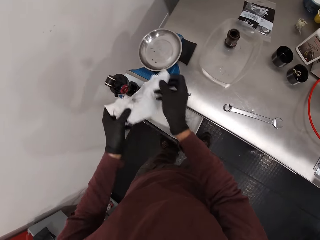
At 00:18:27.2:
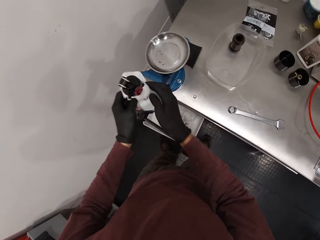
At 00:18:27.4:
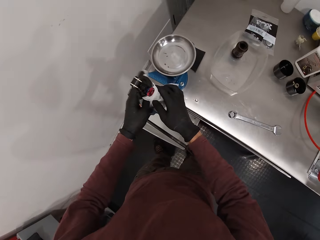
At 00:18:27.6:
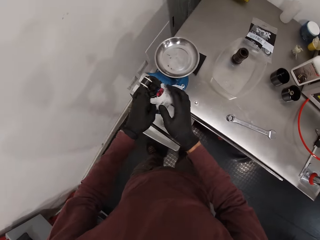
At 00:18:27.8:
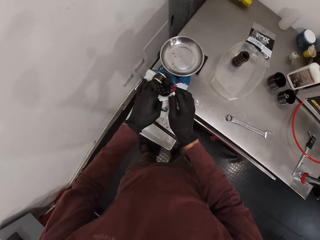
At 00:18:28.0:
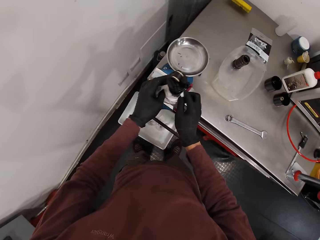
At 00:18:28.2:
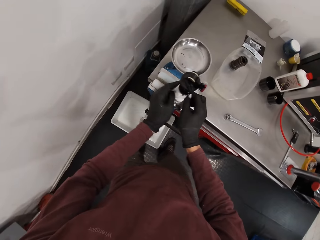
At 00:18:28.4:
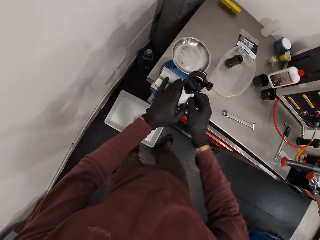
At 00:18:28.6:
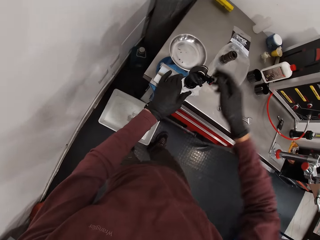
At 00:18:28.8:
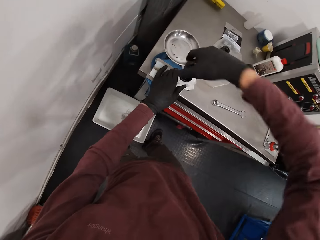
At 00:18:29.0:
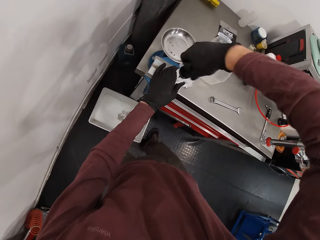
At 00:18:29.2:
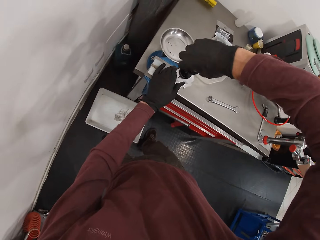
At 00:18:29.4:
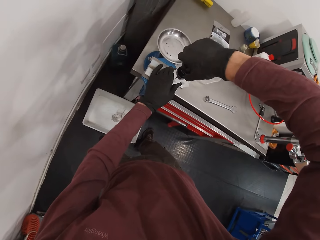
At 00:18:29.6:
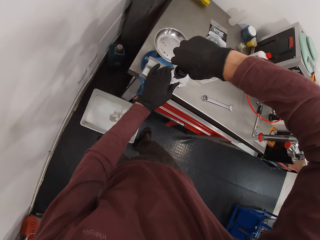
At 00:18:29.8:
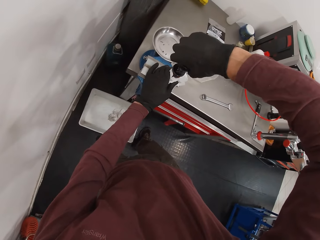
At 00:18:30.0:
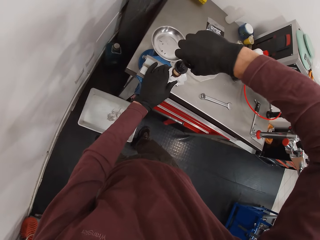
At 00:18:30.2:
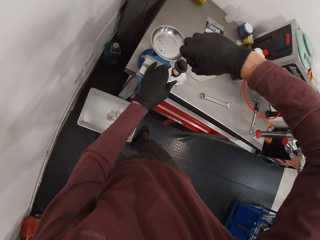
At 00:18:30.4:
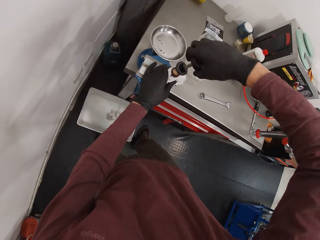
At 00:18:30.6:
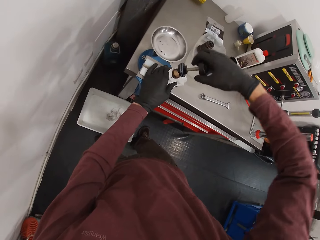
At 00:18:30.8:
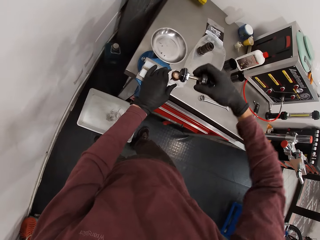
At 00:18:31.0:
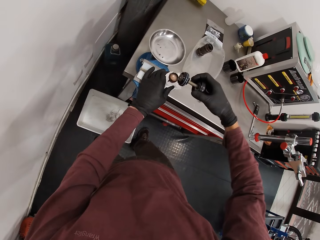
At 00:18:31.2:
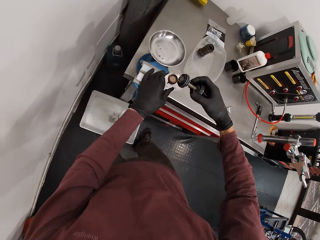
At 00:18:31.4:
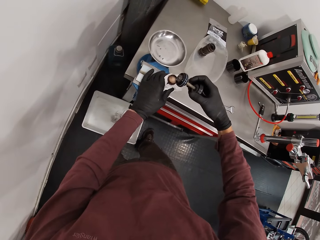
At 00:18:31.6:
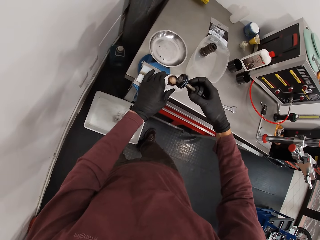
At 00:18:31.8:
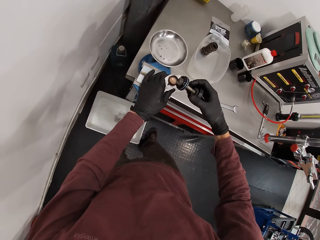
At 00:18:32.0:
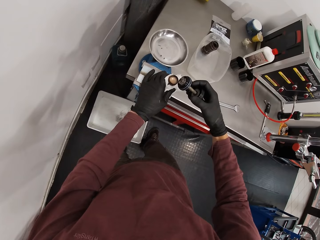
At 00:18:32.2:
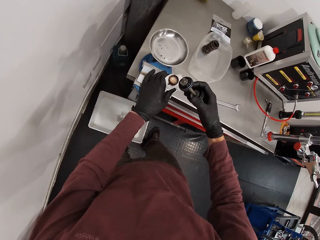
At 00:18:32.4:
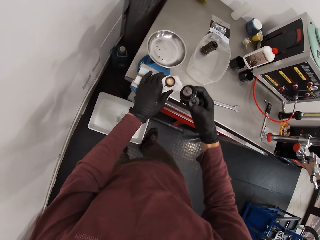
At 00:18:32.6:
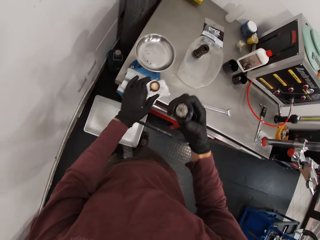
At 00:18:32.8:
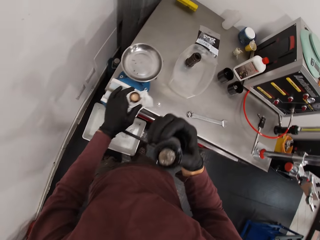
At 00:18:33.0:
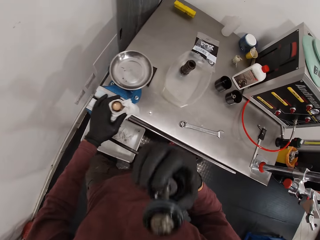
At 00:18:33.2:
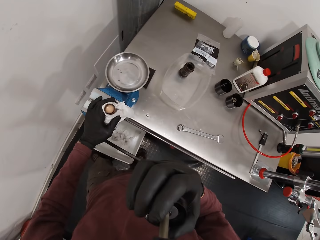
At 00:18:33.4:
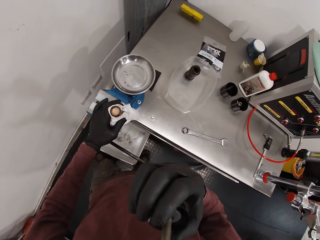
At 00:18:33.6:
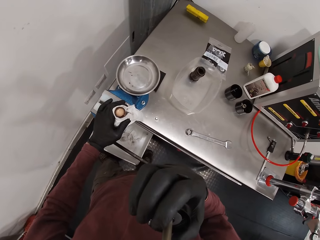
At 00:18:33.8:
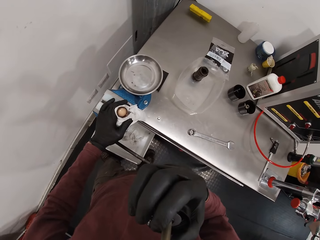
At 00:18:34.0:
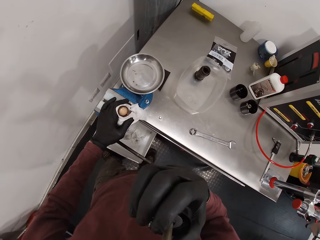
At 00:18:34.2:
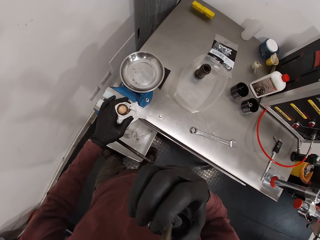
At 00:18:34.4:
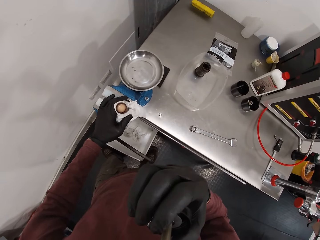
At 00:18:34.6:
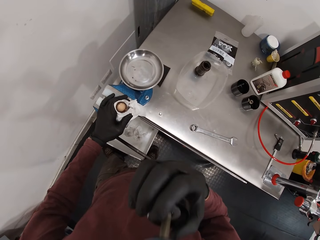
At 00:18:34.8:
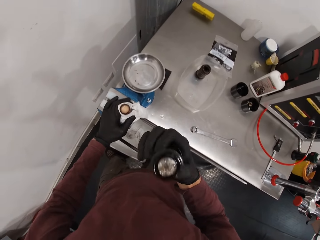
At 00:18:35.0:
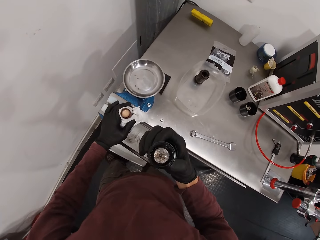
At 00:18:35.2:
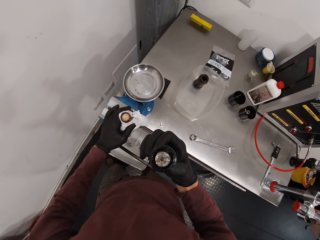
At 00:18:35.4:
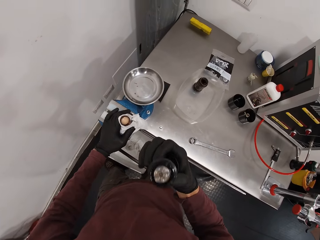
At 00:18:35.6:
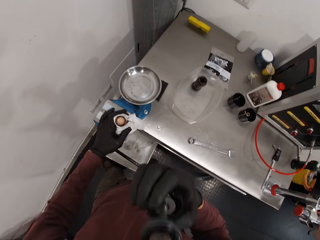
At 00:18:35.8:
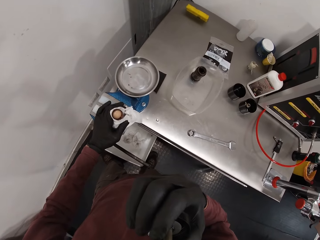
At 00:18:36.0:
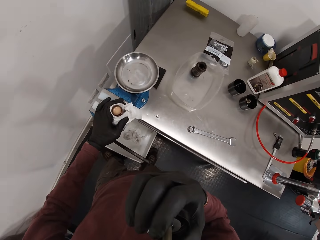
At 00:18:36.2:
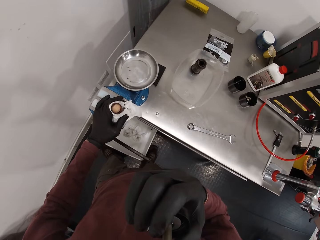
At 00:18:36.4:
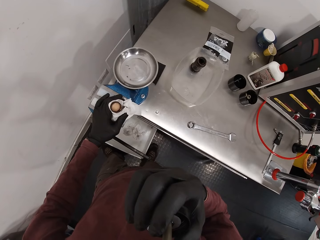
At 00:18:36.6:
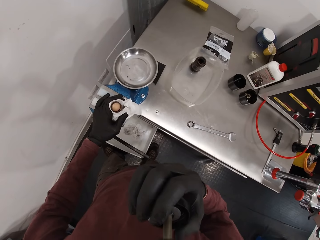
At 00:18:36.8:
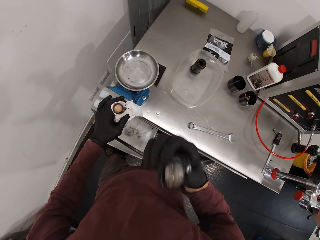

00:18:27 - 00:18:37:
The camera wearer holds the paper against the rod. He loosens something. He removes the cork of the bottle with his right hand. He holds something.

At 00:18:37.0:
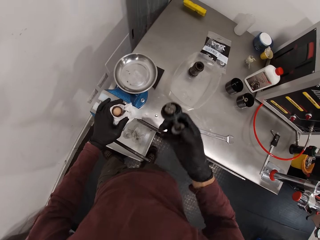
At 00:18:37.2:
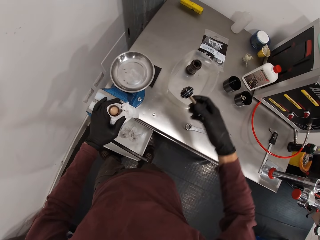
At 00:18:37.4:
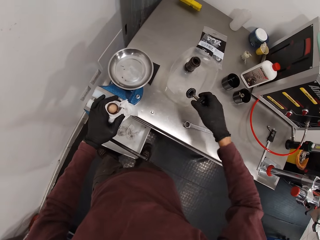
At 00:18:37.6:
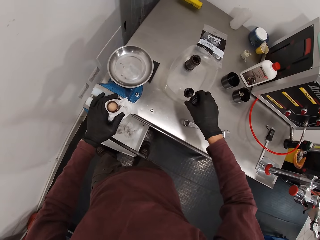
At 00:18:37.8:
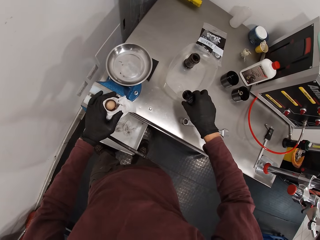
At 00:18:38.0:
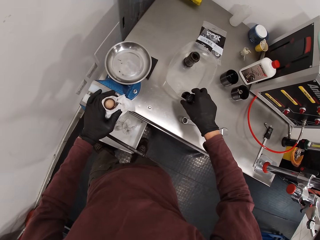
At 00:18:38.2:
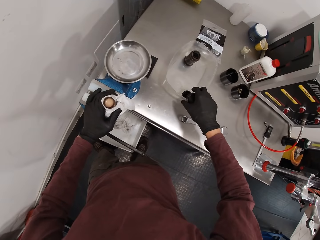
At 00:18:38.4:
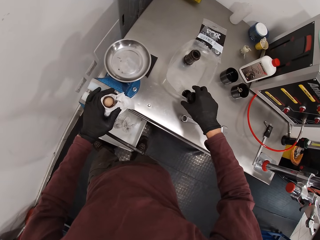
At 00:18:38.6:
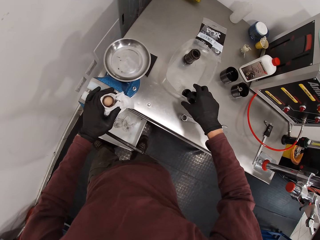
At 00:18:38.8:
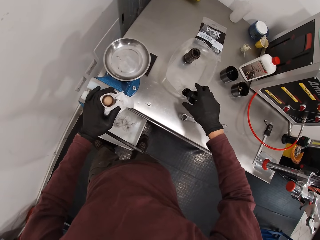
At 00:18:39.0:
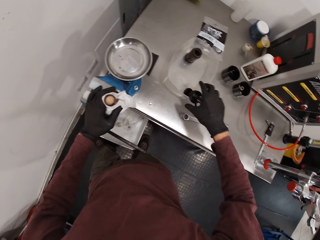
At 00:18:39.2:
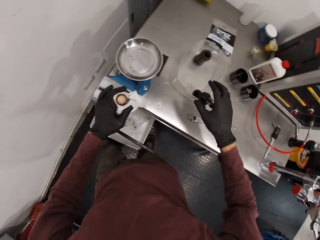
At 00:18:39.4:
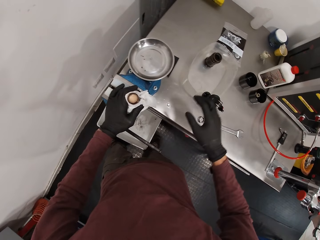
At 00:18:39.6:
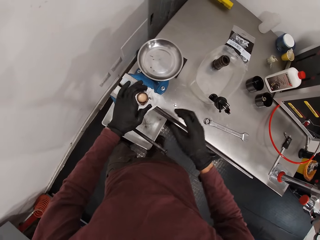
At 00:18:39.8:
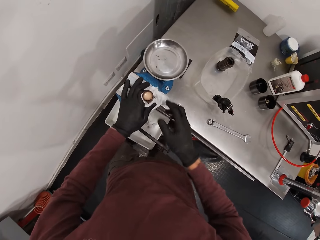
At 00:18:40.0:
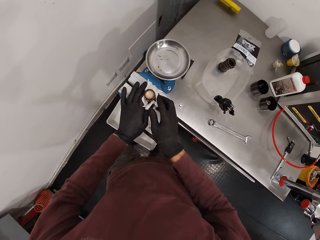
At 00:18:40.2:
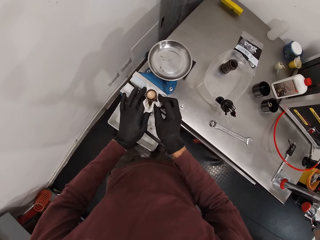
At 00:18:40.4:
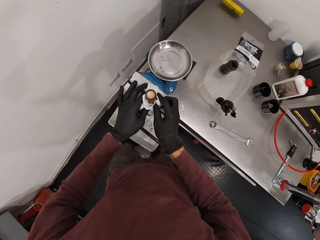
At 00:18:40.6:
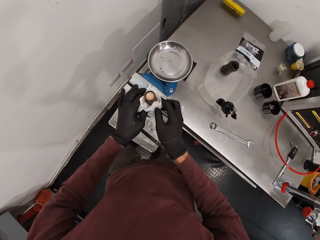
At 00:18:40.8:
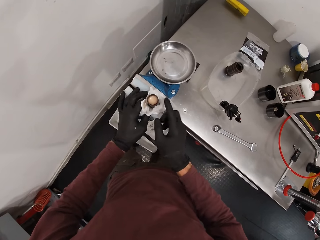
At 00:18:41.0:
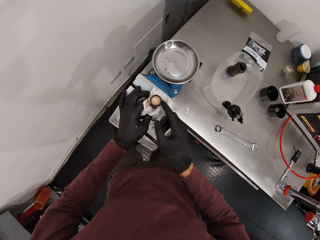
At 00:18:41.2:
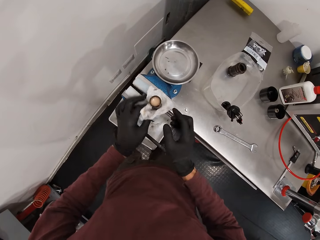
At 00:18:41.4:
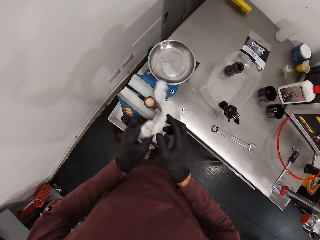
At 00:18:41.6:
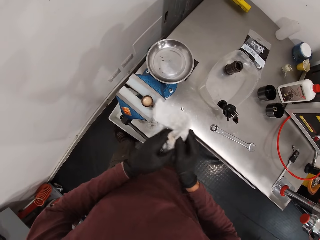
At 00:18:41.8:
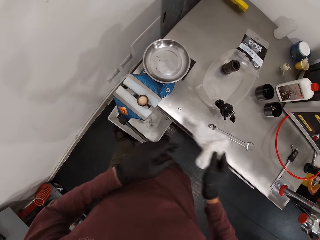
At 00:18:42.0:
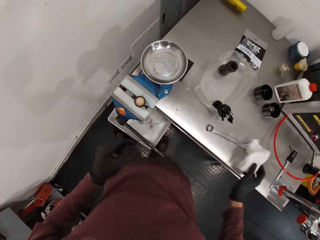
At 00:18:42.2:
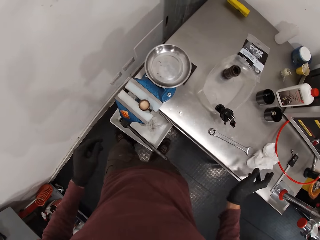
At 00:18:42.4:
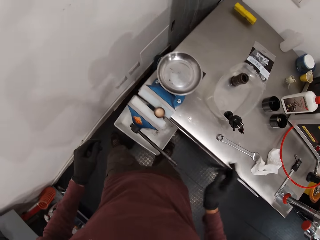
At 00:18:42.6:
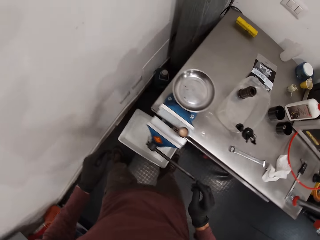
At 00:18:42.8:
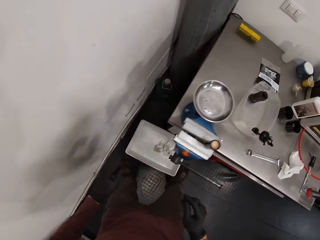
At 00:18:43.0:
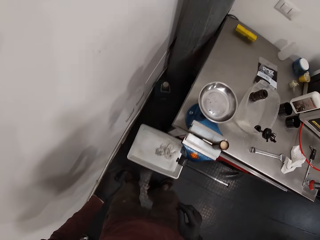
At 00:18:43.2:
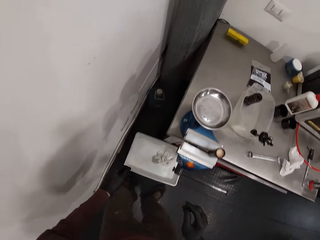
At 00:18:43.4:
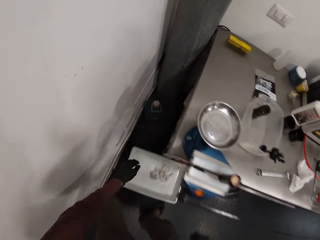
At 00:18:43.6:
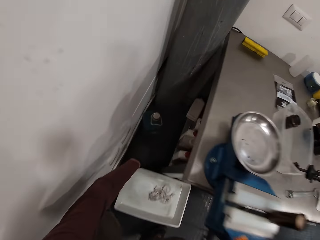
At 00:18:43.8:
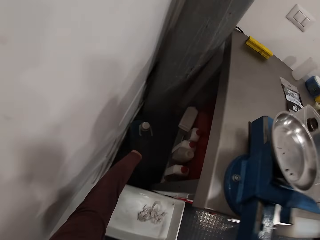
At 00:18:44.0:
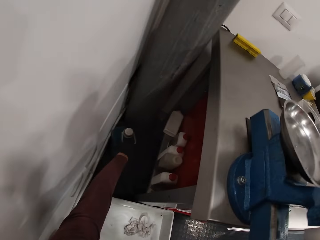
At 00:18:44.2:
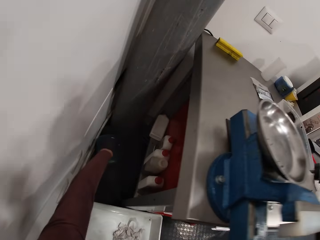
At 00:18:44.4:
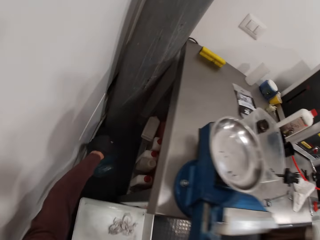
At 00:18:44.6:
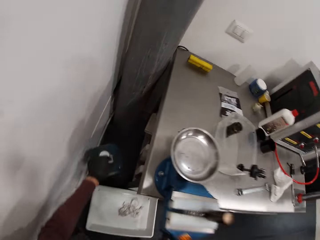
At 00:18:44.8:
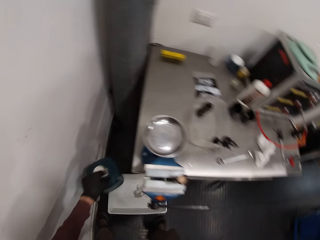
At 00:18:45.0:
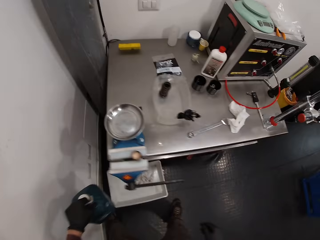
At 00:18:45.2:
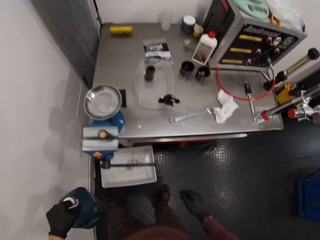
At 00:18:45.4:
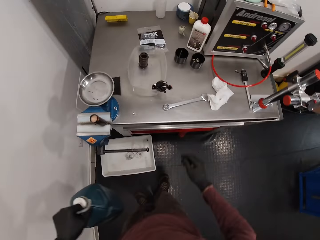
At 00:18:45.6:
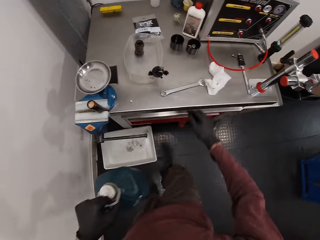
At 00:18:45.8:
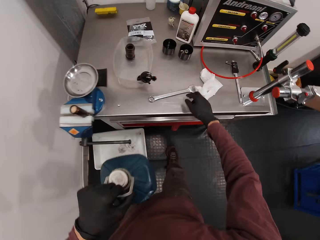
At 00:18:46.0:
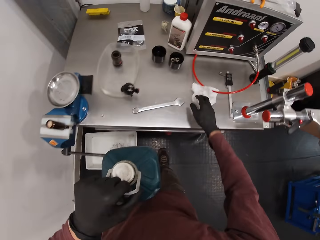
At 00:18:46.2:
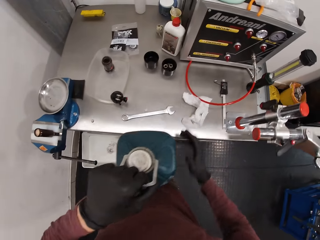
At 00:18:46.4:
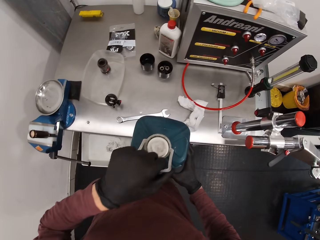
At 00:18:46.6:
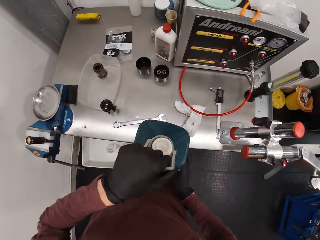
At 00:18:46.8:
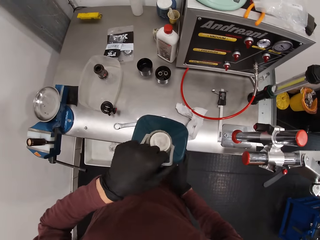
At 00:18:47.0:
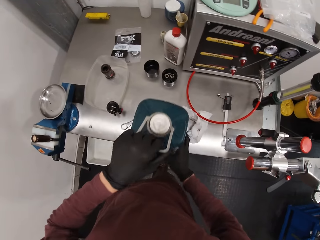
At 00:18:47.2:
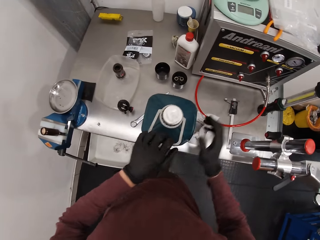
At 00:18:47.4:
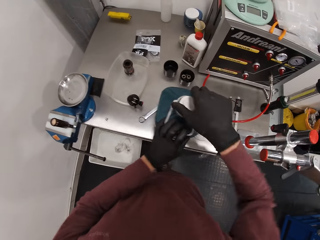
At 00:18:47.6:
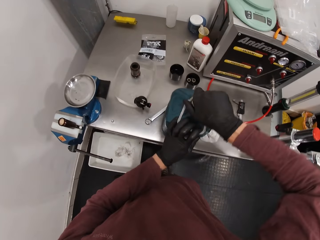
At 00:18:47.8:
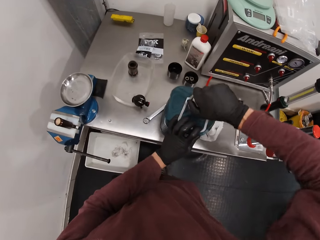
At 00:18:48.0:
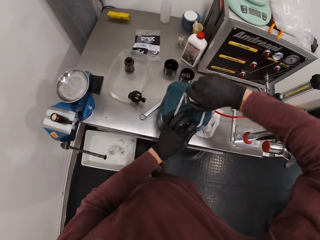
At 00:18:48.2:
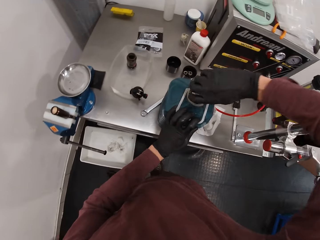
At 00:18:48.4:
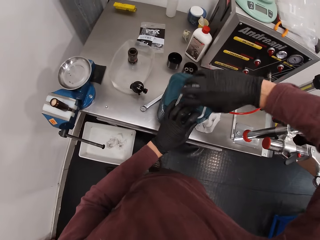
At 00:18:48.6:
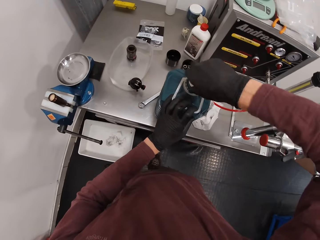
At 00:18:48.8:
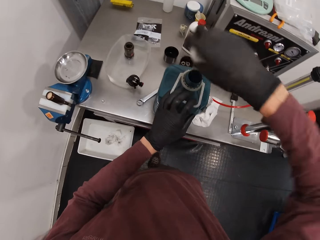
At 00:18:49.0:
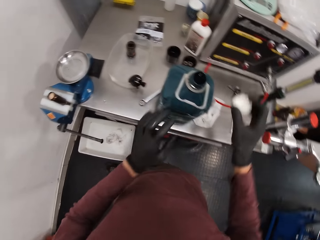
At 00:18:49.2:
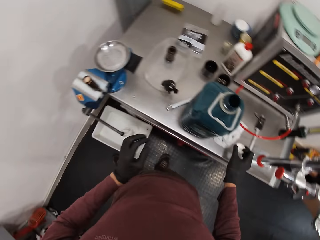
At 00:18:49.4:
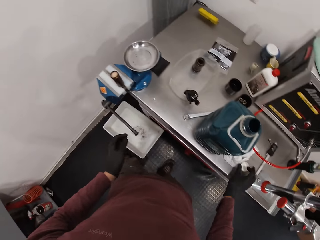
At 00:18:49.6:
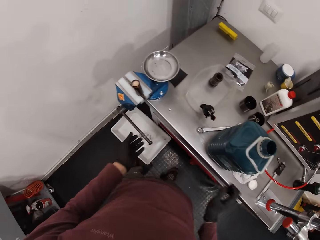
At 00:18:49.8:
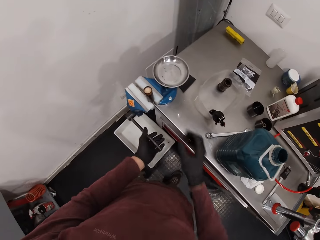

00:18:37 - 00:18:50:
The camera wearer drops the cork of the bottle in a bowl on the table with his right hand. He holds the paper, withdraws the paper from the rod, and puts the paper on the table. He picks up a bottle or jerrycan from the ground with his left hand. He drags the paper on the table. He drops the bottle on the table with both hands. He opens the cover of the bottle with his right hand. He puts the lid on the table.
